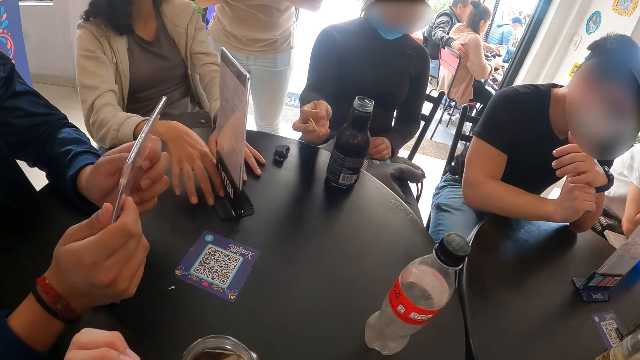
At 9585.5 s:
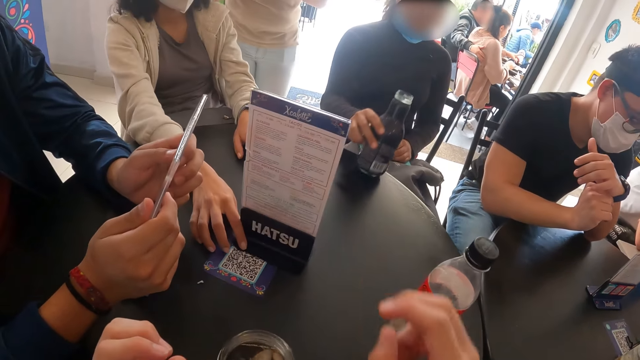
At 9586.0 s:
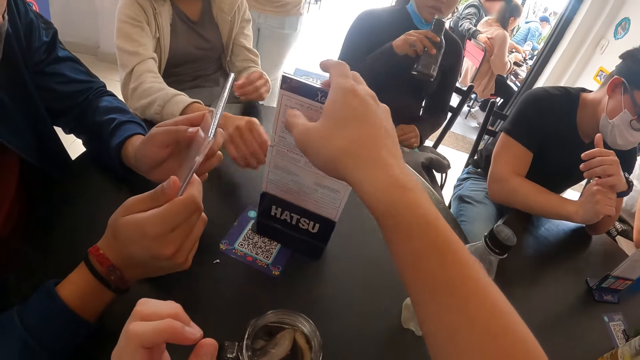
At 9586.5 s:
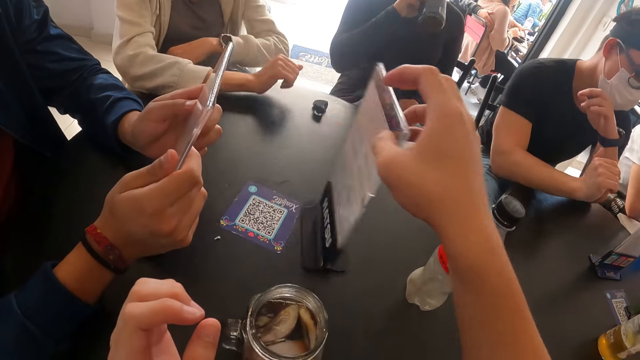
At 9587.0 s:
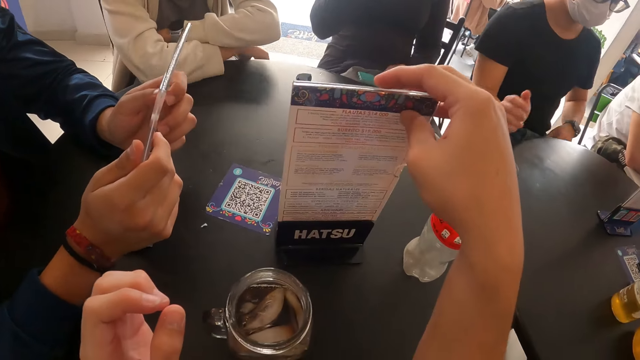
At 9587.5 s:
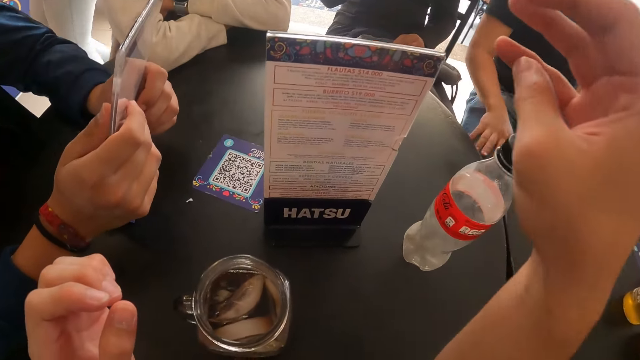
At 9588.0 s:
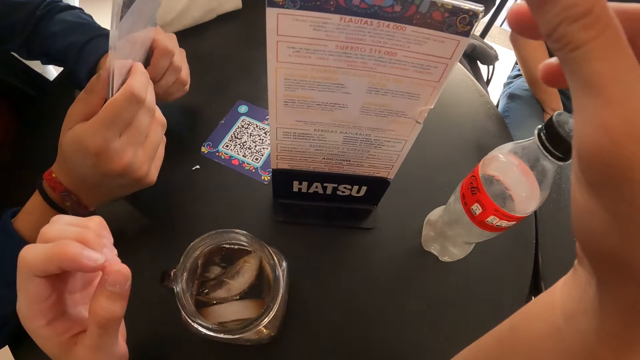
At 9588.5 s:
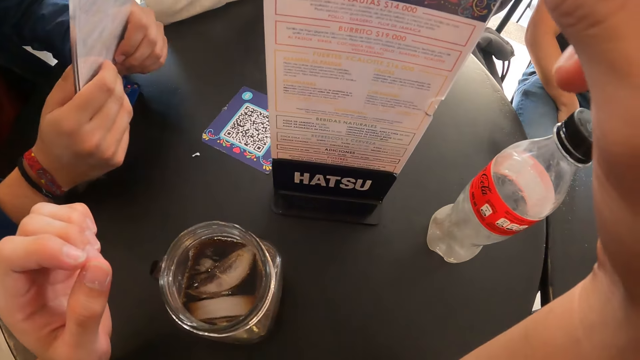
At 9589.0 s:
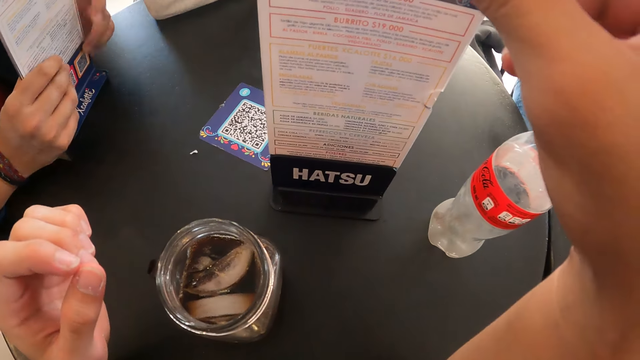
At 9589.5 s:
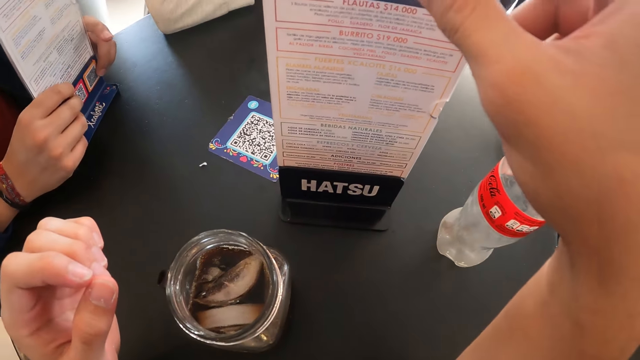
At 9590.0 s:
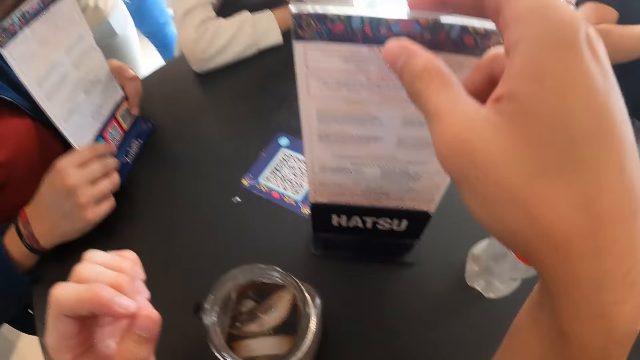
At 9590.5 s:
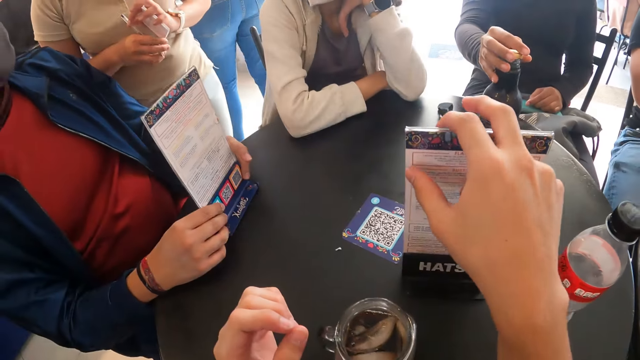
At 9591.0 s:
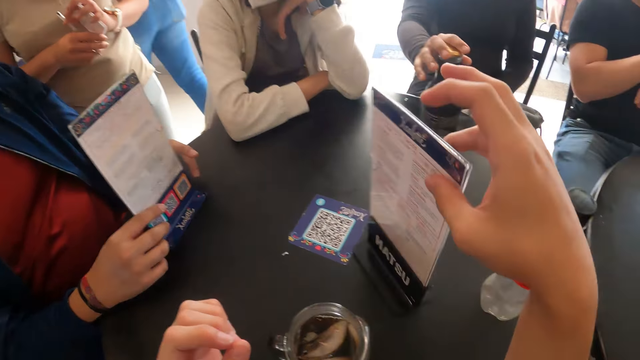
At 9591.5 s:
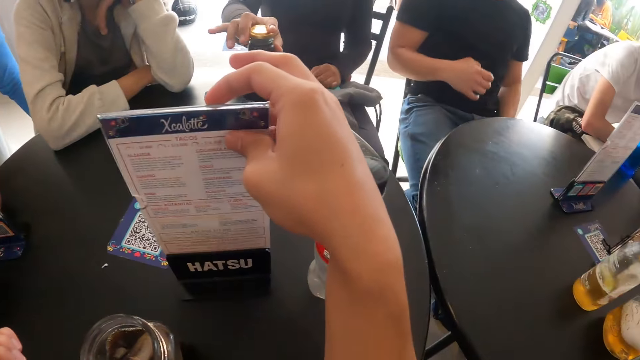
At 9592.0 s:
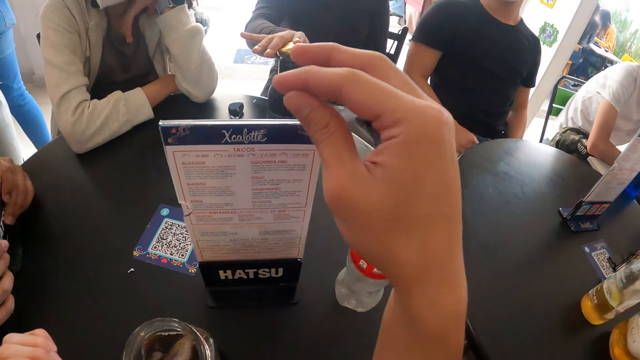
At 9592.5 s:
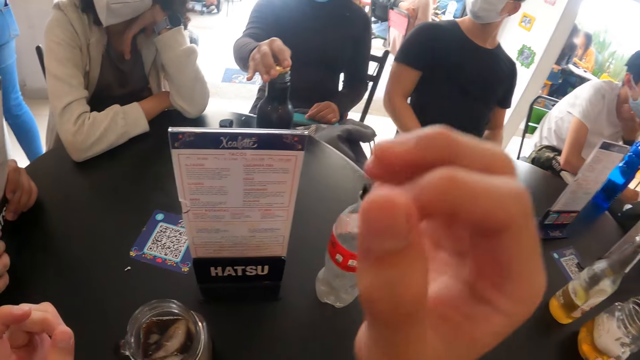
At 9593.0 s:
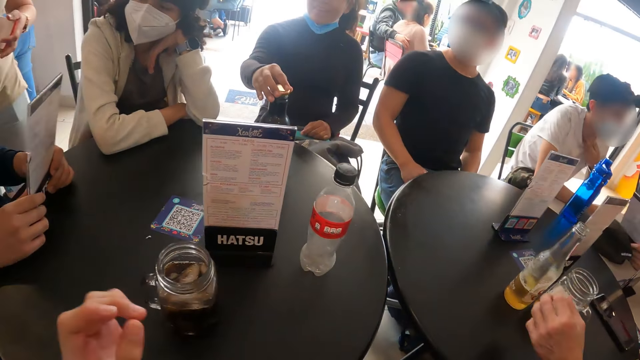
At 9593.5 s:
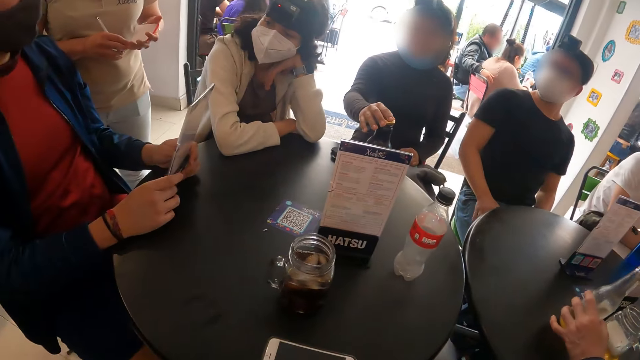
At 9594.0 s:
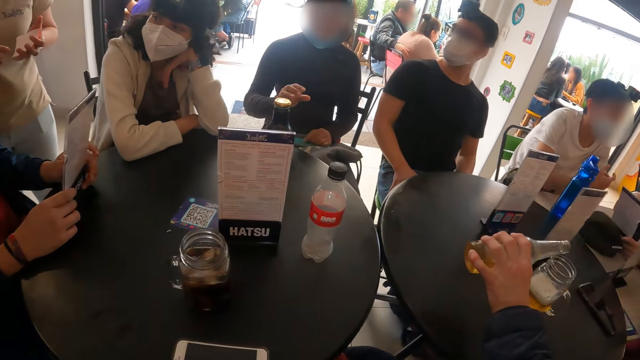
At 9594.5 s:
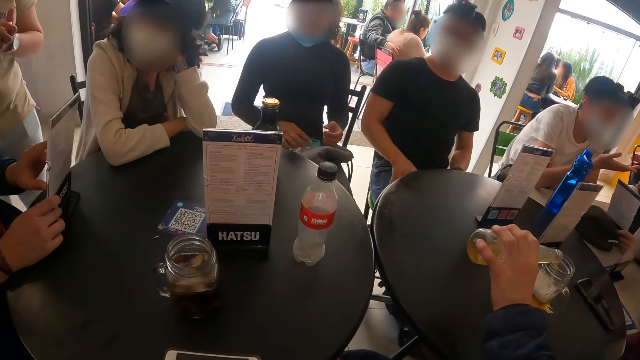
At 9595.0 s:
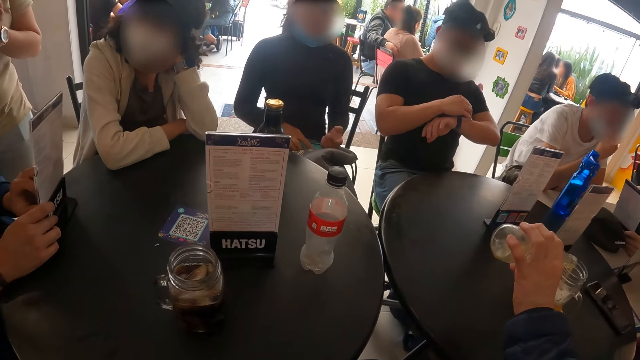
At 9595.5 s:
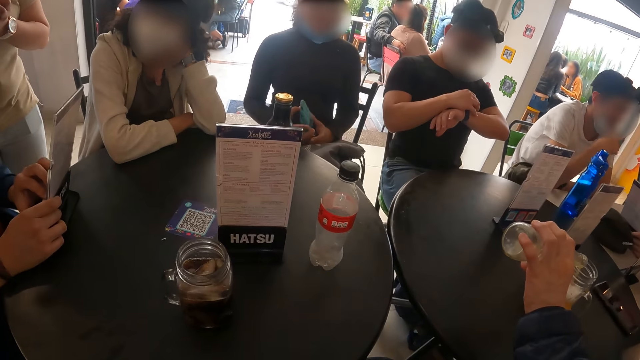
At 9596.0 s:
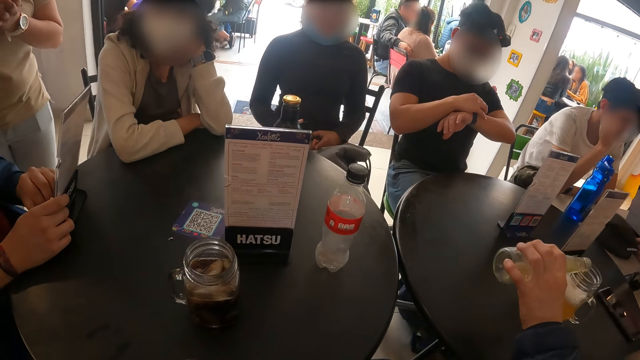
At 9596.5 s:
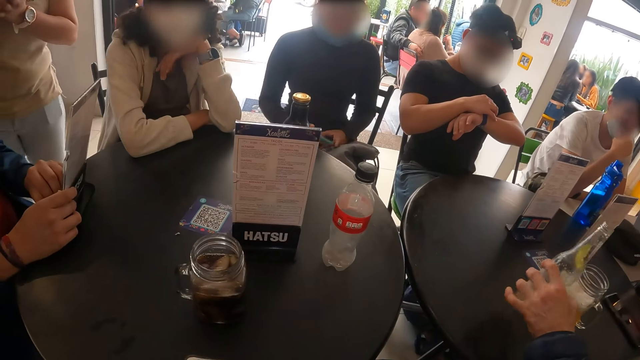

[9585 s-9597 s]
A woman pushes the menu list across the table with her right hand. Another woman picks the bottle from the table with her right hand. The camera wearer turns the menu. He moves the menu list on the table with his right hand. A man moves the menu list in his hands on the table. The other woman places the cap in her right hand on the bottle on the table. The camera wearer moves the menu list on the table with his right hand. Another man picks a bottle of beer from the table with his left hand. He pours the beer in the bottle of beer in his left hand in a cup on the table. The other woman picks the phone from the bag on her laps with her right hand. A third man touches a watch in his left wrist with his right hand.

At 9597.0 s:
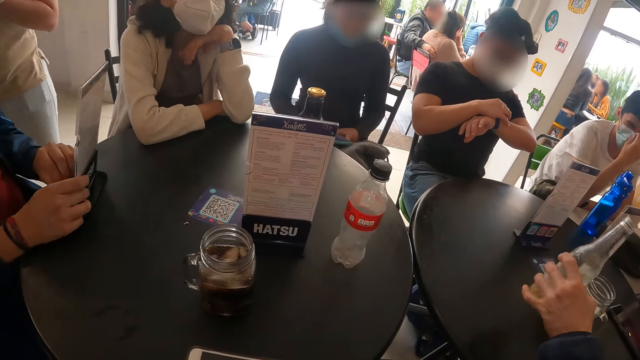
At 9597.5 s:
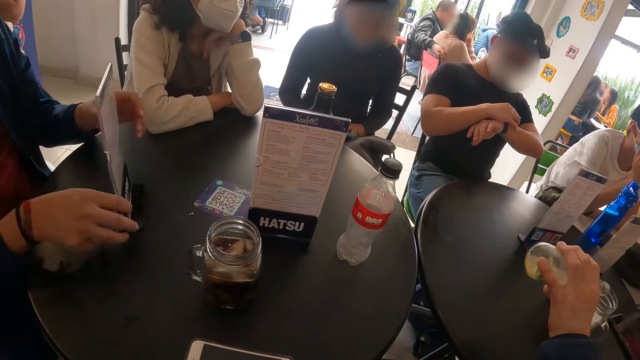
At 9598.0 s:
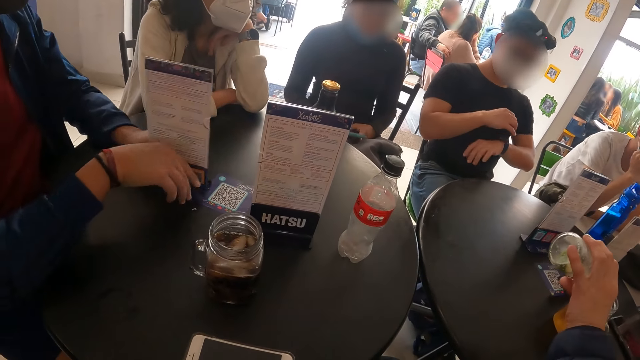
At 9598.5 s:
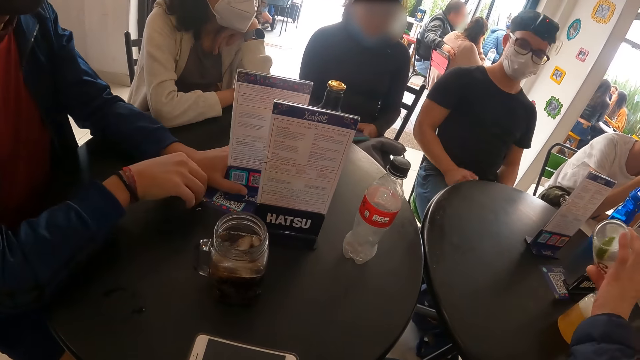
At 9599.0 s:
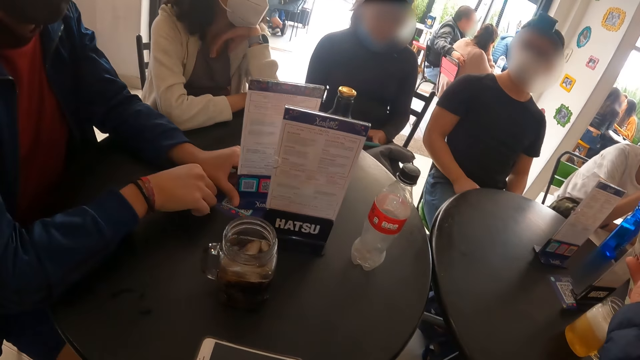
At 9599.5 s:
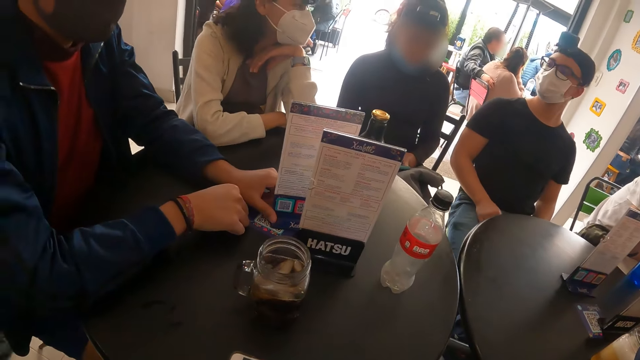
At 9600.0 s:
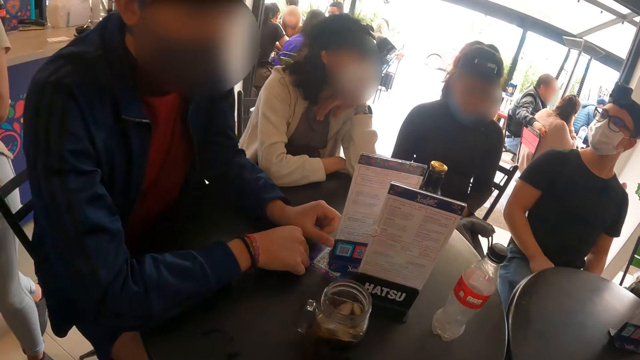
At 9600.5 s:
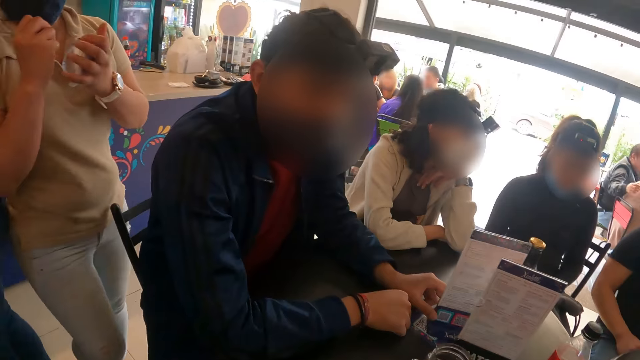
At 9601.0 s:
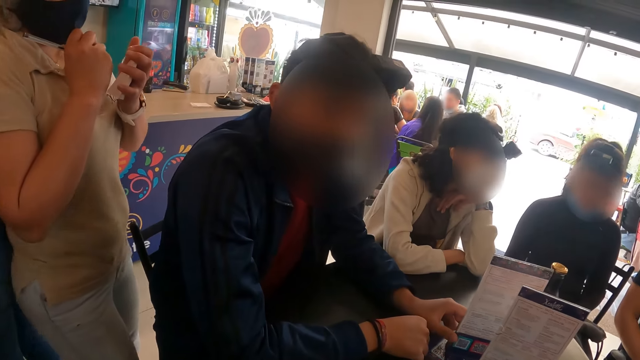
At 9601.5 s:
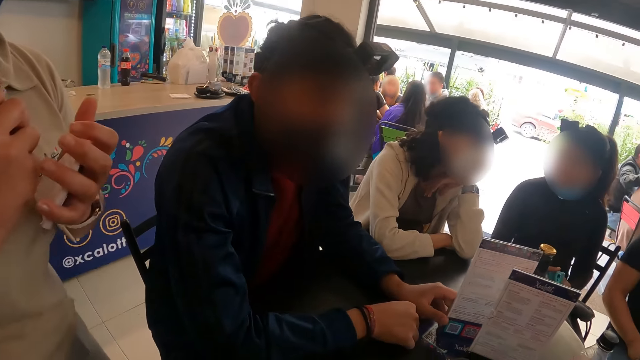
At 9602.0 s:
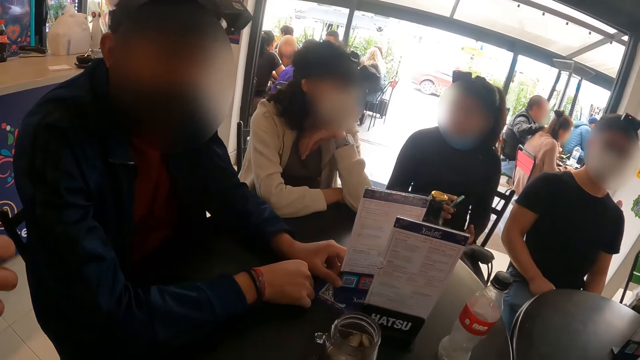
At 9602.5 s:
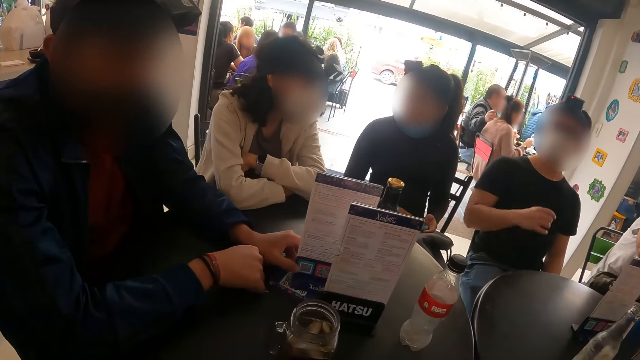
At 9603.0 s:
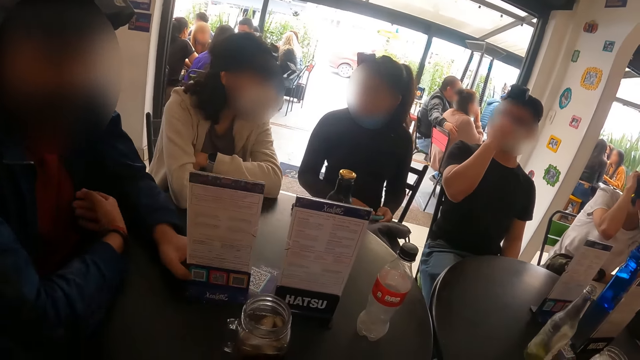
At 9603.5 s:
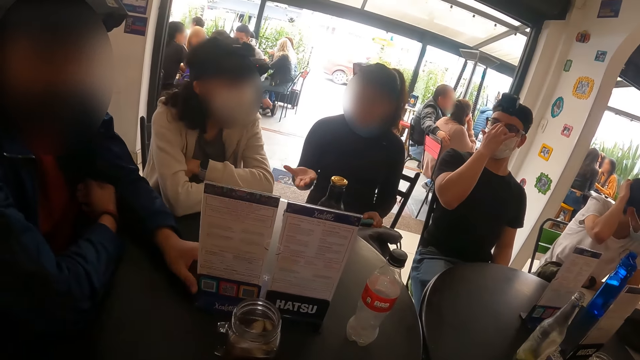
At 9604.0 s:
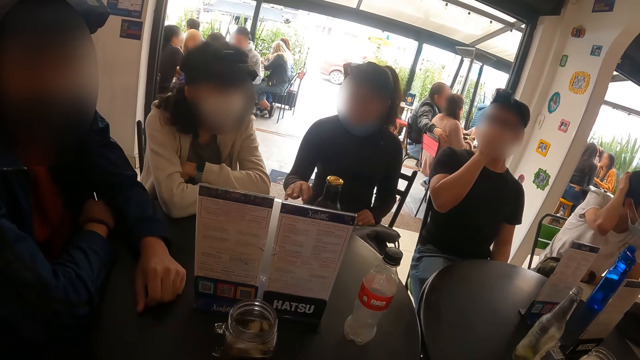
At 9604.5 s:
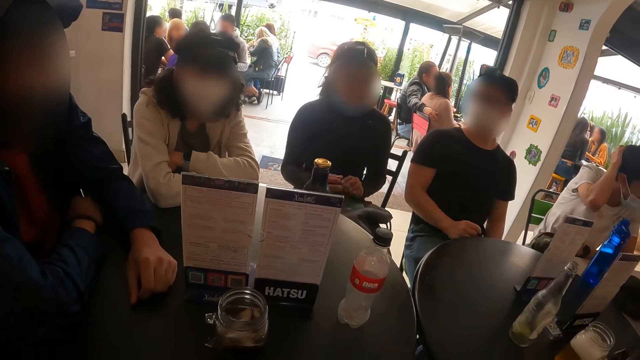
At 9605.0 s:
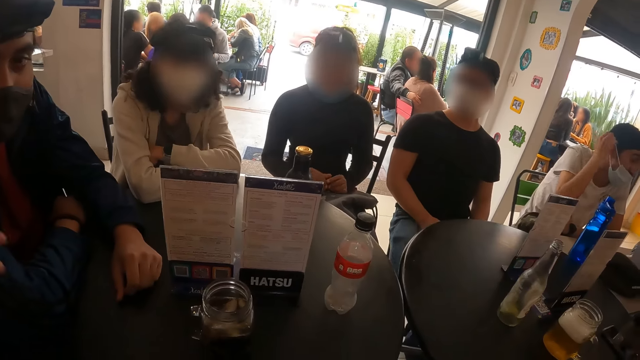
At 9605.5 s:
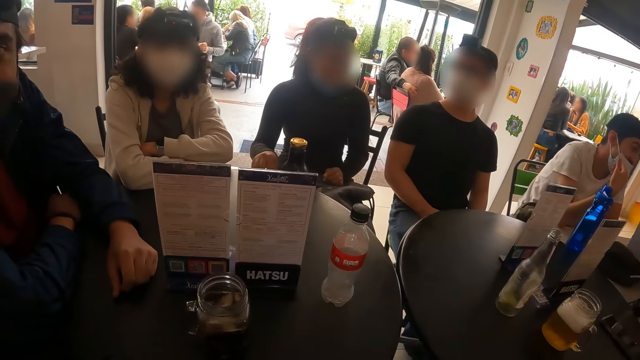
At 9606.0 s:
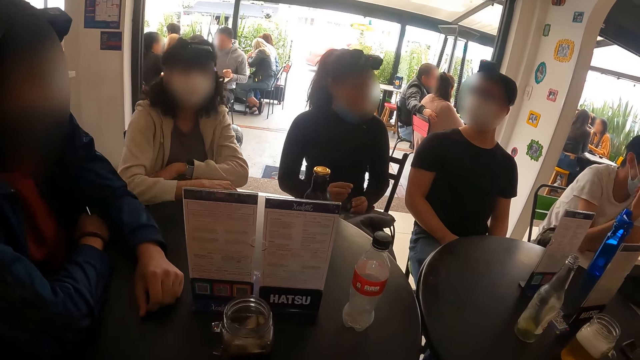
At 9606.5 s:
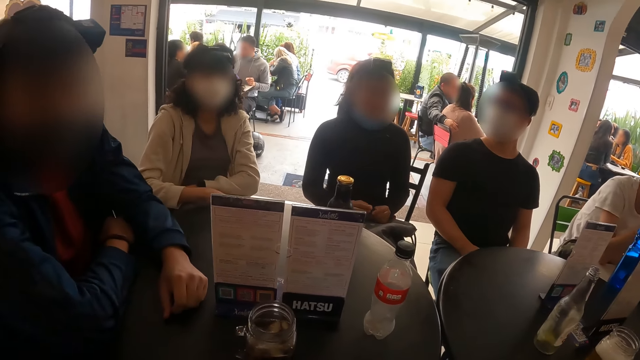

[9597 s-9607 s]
A man pushes the menu list in his hands across the table. The camera wearer interacts with a waitress. A woman places the phone in her right hand on the bag on her laps. Another man adjusts his glasses with his right hand. The first man moves the menu list on the table with his left hand.
